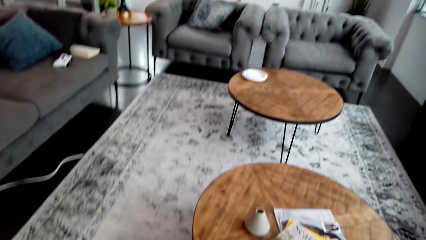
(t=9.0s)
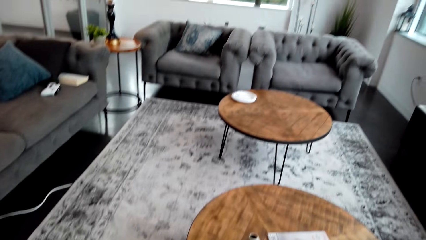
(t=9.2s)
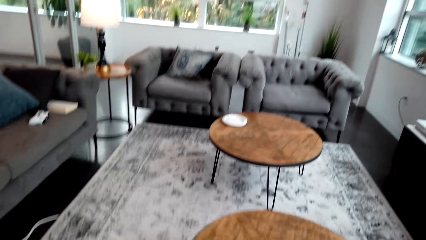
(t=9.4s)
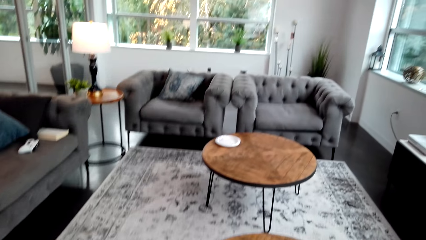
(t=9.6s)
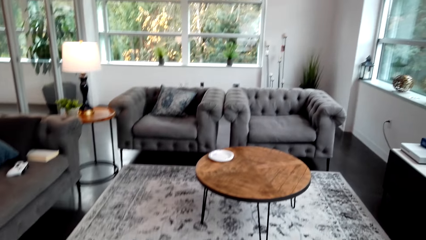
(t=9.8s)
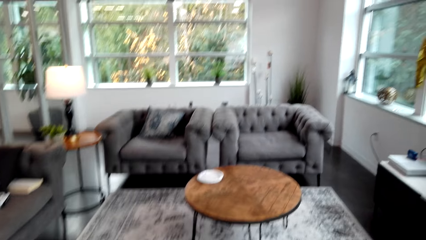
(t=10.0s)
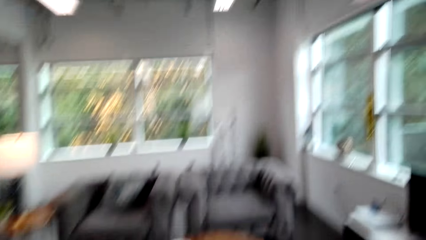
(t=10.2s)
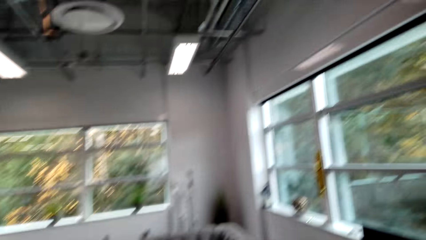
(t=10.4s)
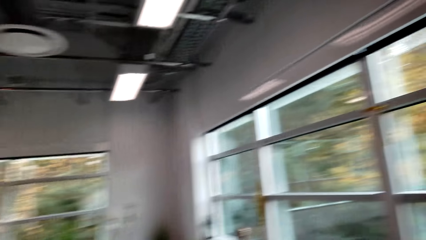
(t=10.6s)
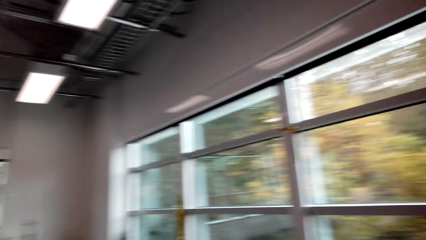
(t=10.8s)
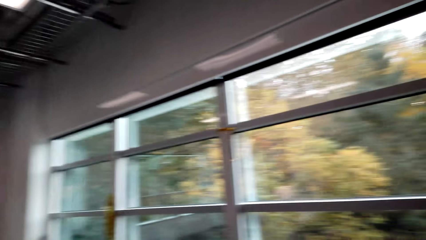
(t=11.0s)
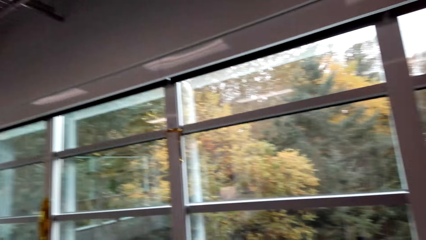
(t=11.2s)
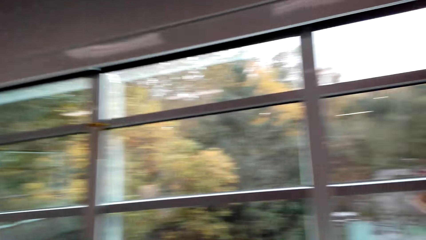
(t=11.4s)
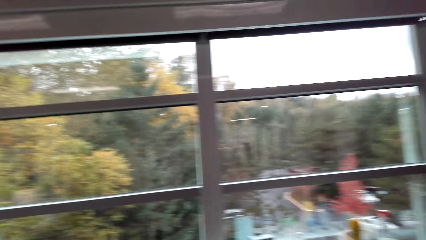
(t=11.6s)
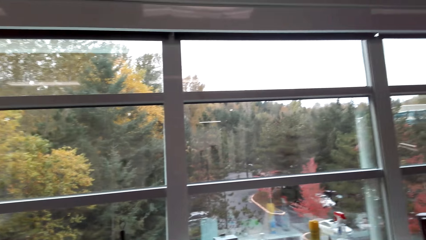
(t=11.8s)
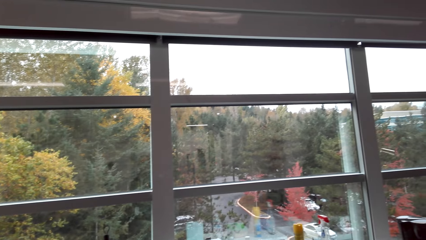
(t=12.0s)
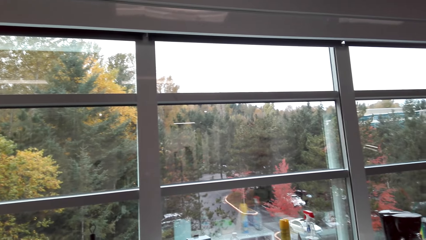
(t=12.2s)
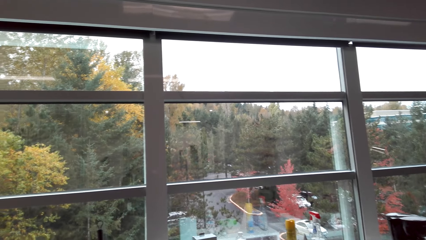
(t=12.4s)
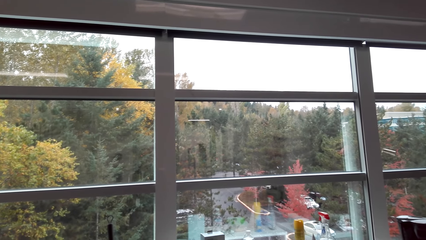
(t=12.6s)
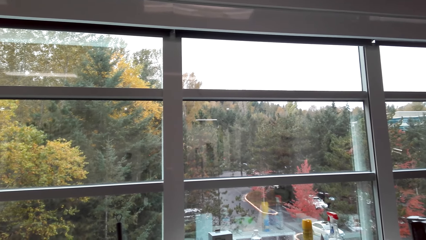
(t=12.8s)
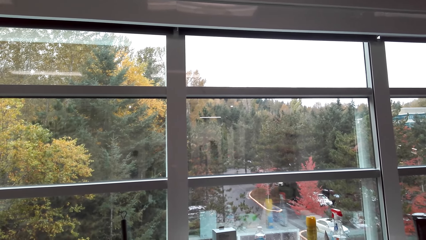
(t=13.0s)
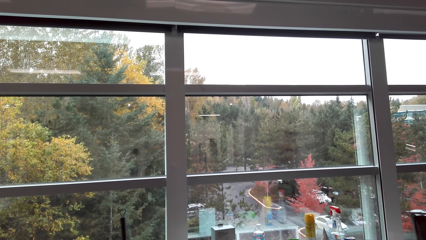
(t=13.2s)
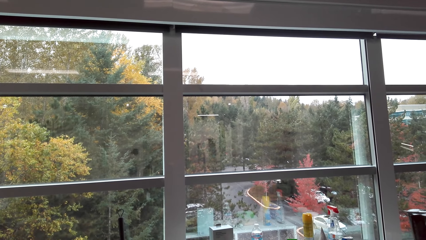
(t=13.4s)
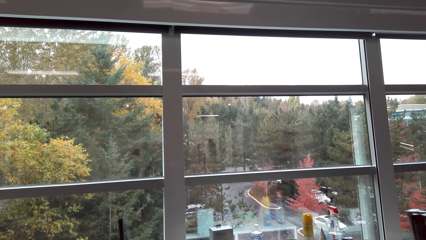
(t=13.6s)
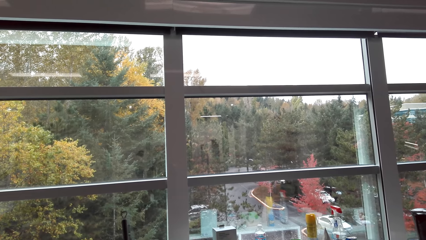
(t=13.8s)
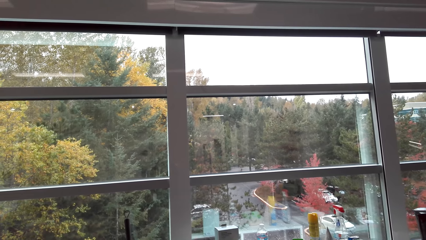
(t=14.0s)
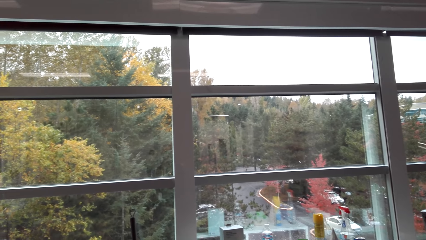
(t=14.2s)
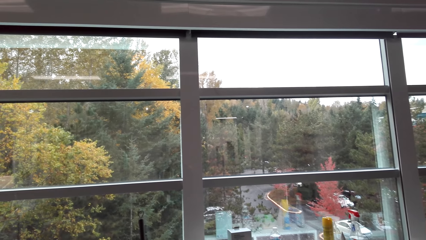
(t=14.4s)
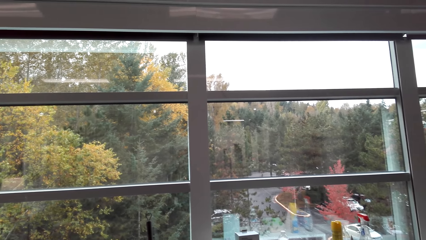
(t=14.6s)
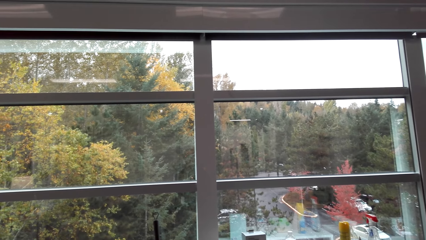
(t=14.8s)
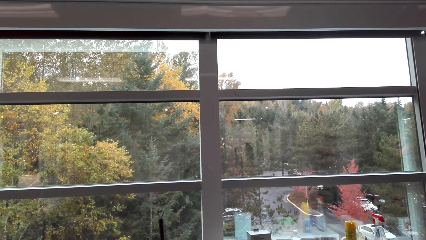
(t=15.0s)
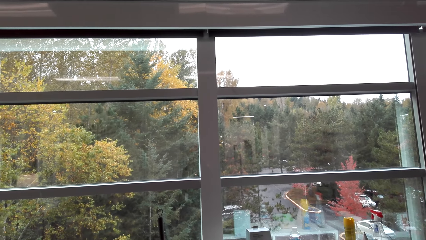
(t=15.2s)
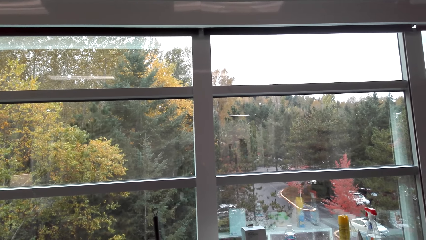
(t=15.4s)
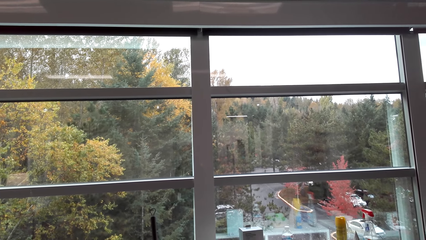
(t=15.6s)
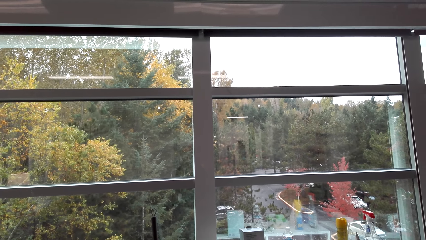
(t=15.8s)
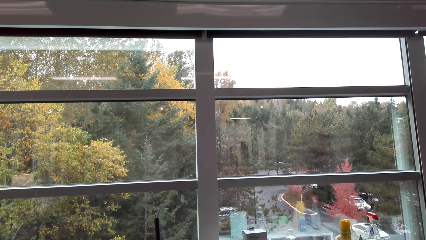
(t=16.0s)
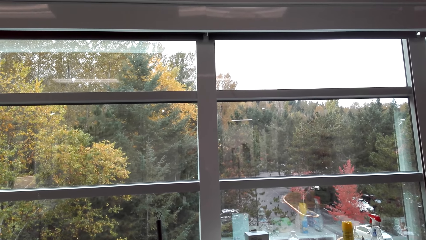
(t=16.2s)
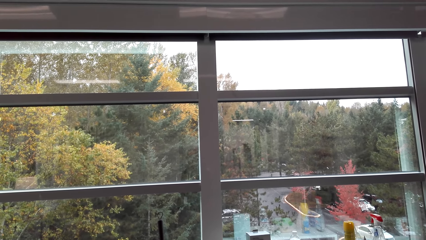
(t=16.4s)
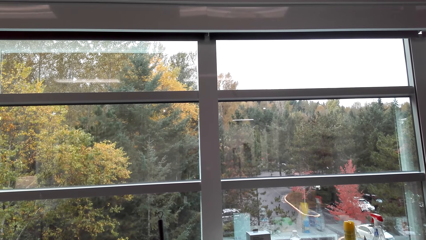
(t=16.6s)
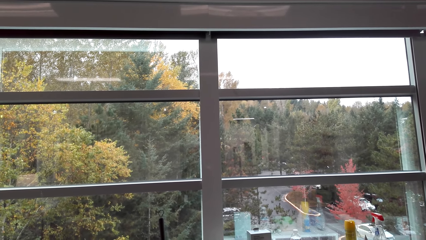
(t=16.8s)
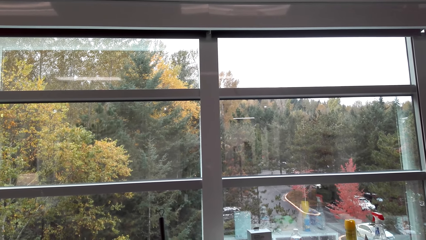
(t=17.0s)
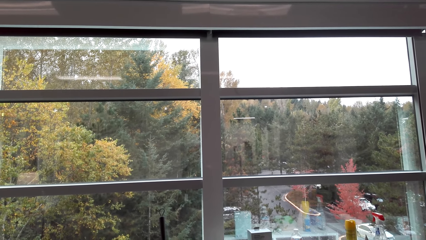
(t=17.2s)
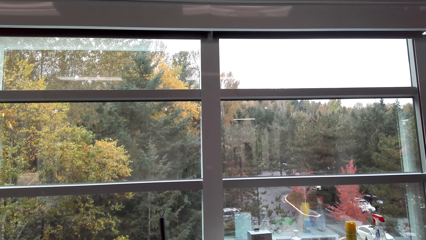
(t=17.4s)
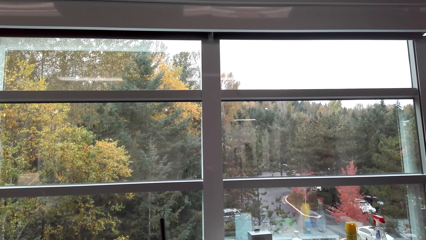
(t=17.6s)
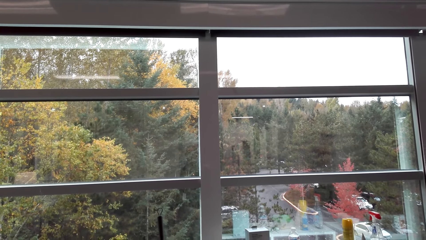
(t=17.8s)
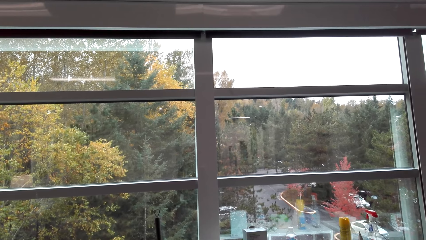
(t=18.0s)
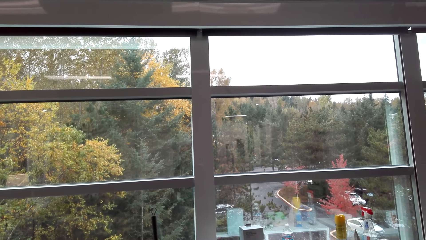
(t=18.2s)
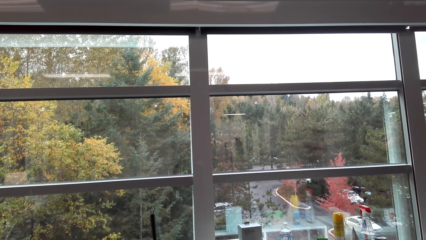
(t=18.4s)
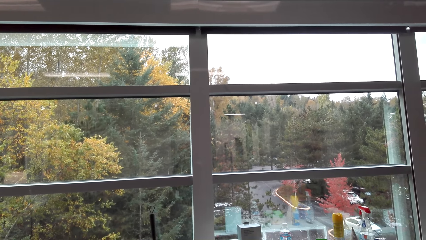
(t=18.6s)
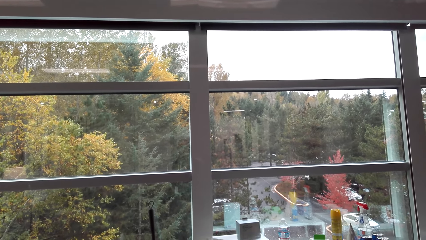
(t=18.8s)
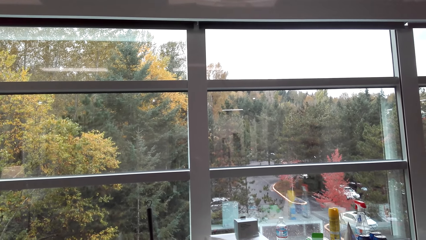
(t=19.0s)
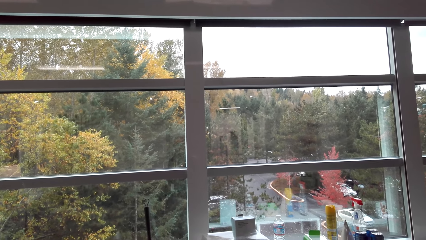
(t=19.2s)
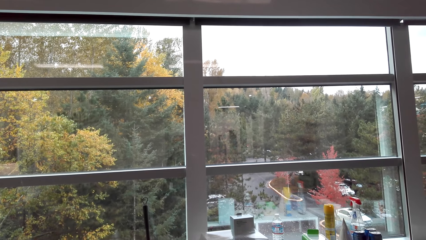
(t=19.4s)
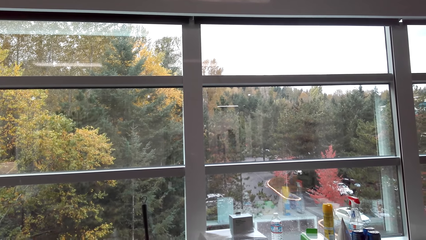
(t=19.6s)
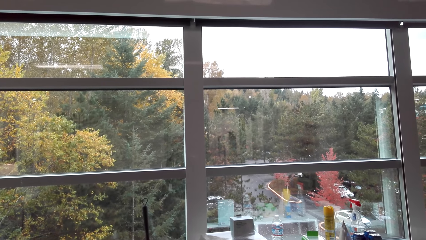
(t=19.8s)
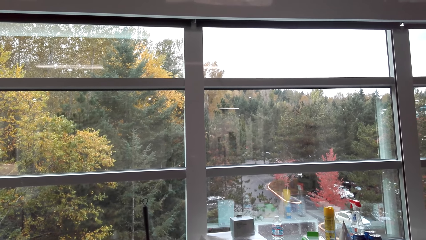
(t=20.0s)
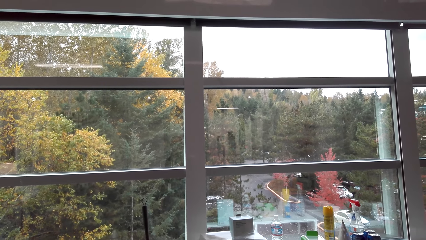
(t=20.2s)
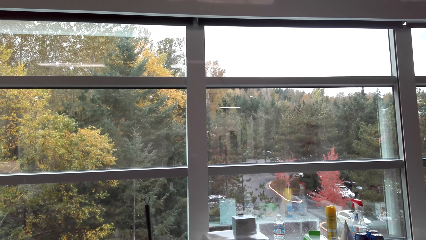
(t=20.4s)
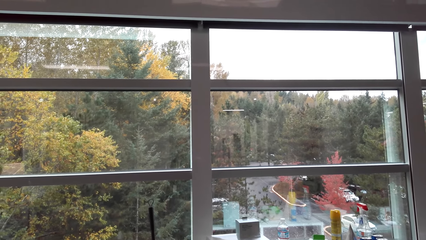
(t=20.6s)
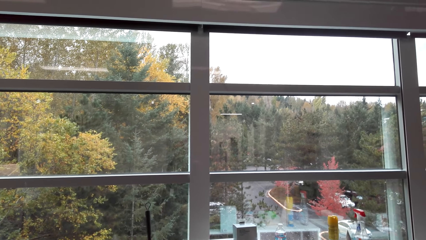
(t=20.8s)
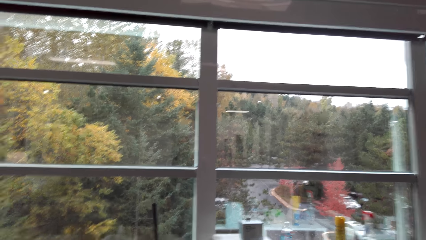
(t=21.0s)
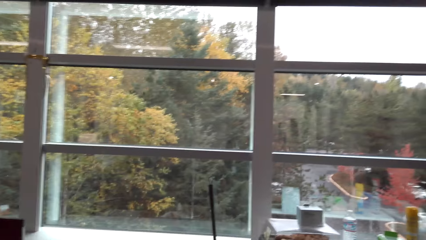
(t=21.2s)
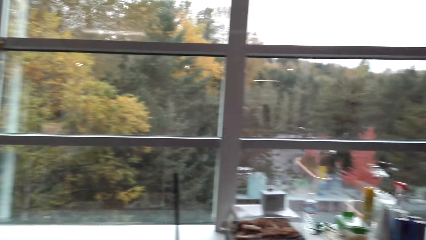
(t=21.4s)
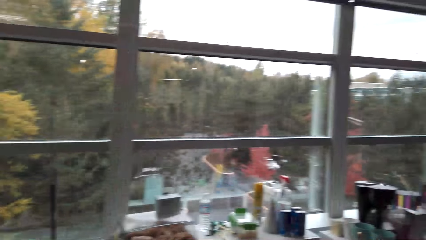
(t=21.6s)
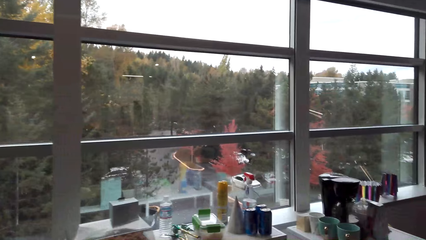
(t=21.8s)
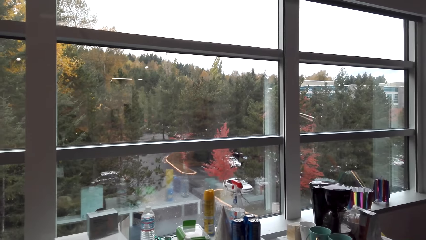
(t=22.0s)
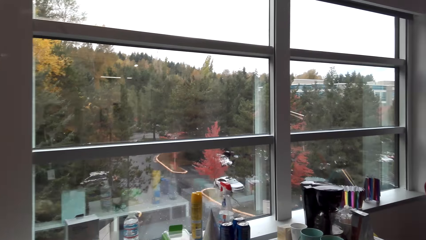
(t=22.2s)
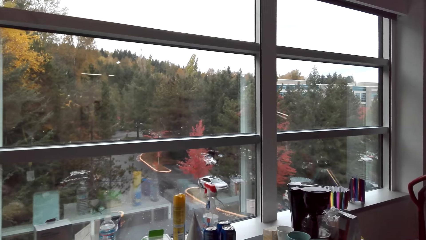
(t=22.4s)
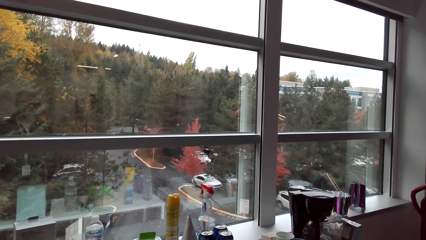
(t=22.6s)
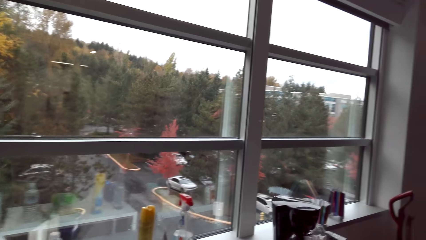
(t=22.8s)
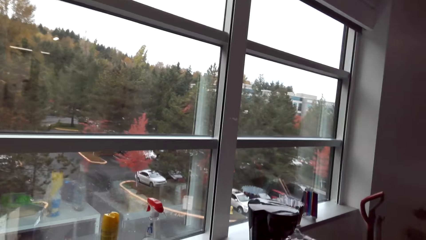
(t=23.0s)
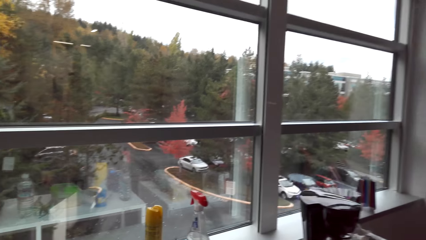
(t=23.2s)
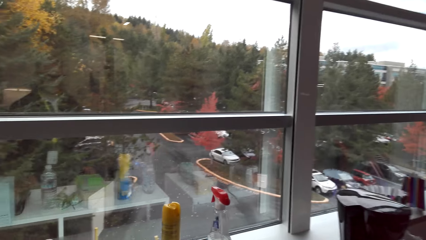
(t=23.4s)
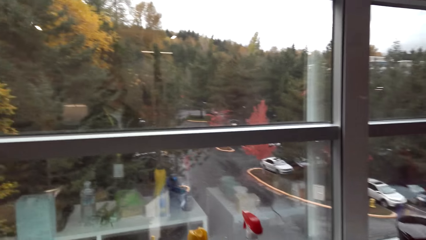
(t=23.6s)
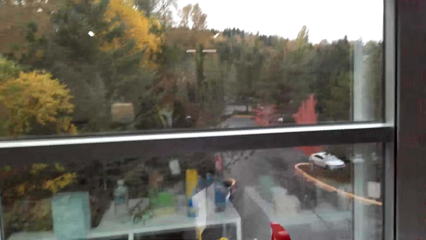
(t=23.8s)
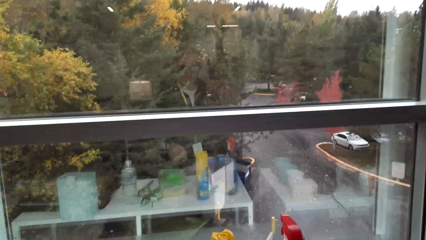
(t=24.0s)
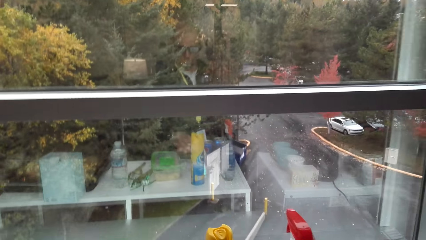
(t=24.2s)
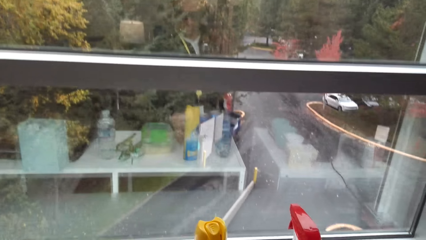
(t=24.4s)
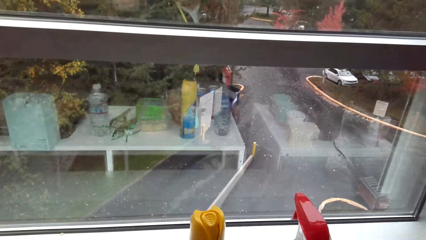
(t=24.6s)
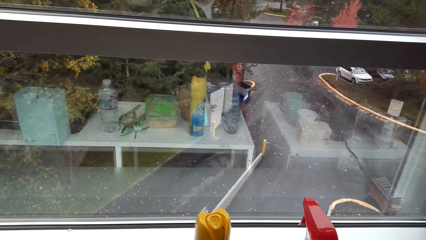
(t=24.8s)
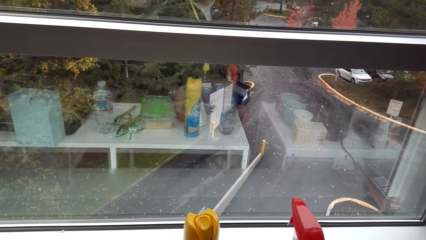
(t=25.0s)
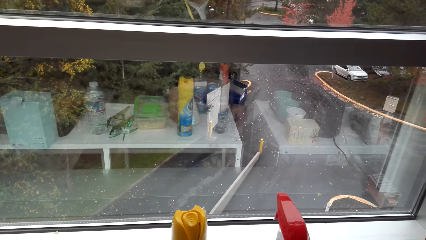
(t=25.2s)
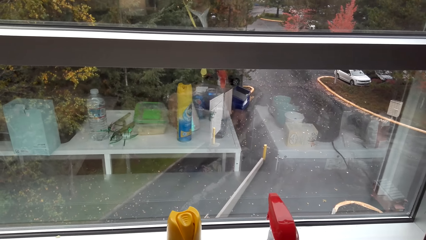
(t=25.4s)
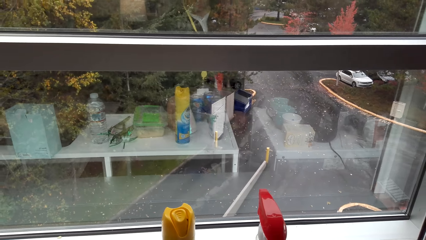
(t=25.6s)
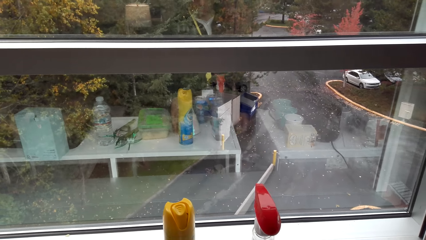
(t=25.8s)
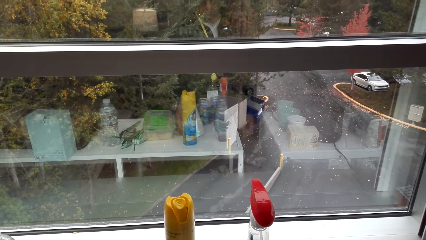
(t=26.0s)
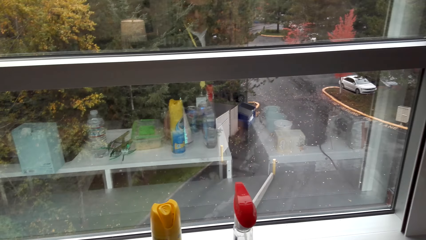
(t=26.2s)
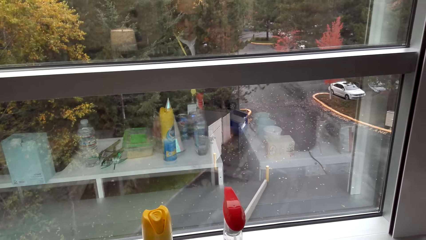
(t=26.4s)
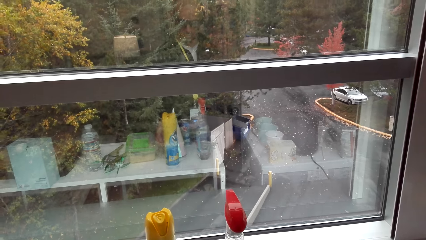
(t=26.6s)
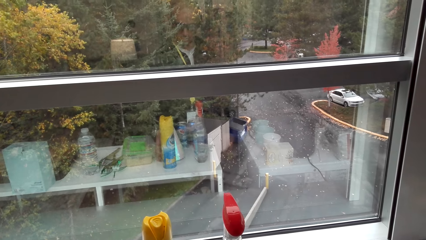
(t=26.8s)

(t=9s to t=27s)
The camera wearer looks around. They talk with a man. They walk around. They look around.
